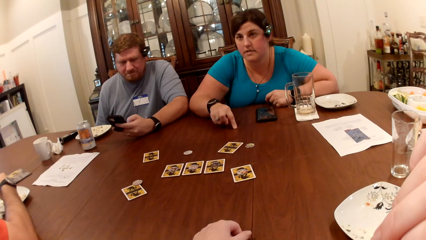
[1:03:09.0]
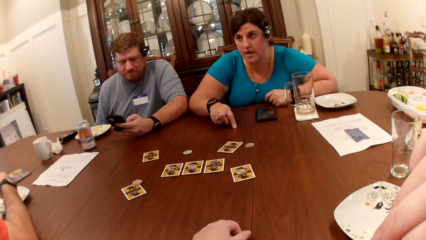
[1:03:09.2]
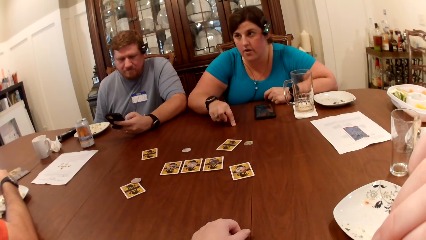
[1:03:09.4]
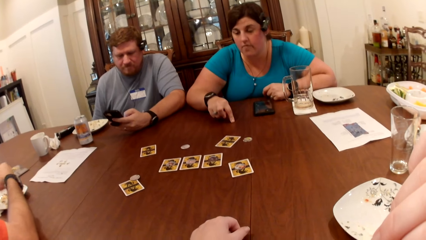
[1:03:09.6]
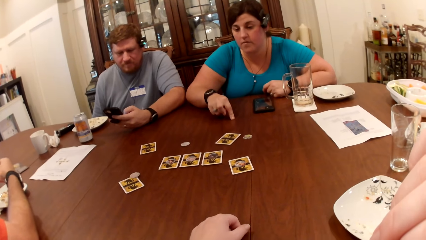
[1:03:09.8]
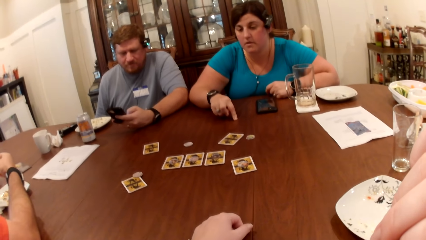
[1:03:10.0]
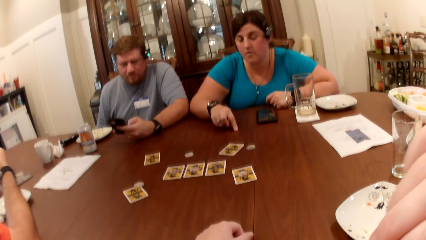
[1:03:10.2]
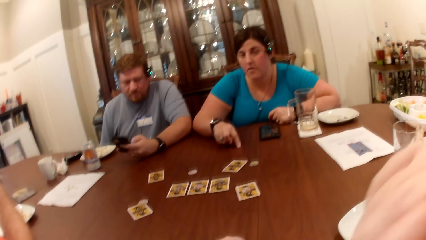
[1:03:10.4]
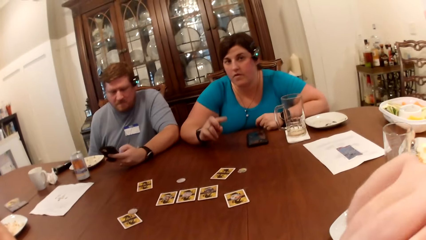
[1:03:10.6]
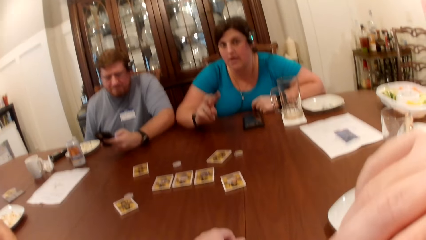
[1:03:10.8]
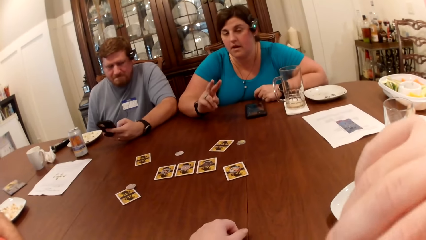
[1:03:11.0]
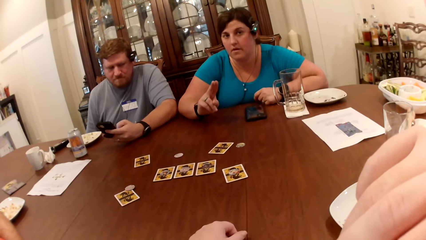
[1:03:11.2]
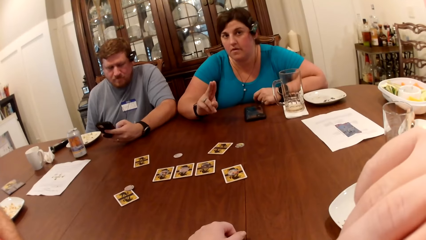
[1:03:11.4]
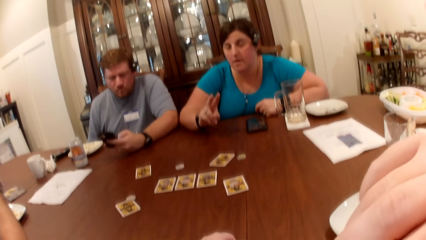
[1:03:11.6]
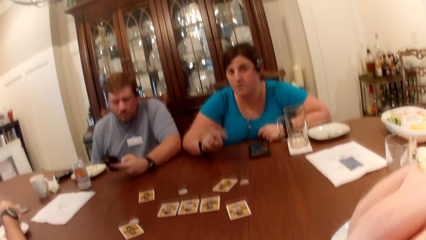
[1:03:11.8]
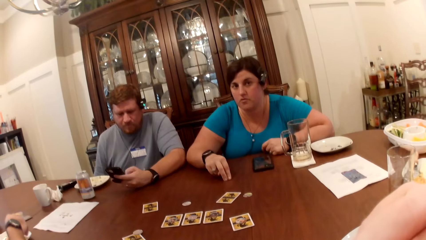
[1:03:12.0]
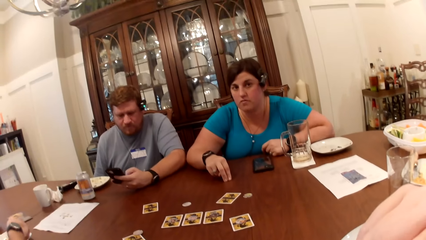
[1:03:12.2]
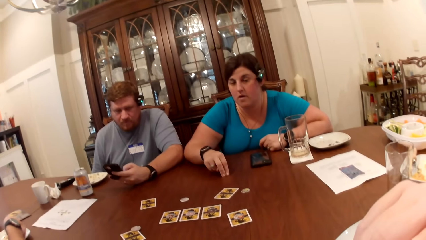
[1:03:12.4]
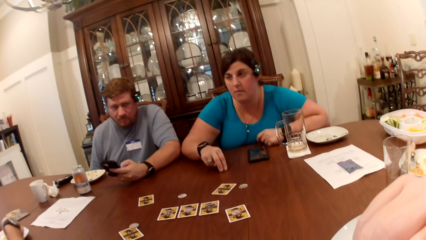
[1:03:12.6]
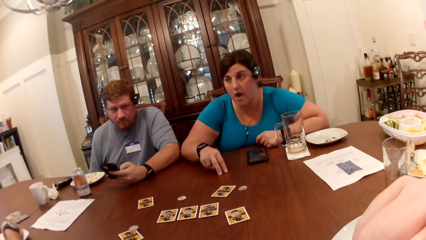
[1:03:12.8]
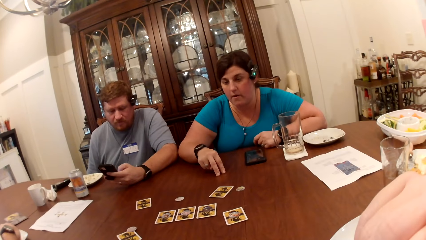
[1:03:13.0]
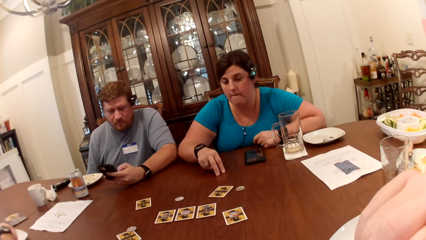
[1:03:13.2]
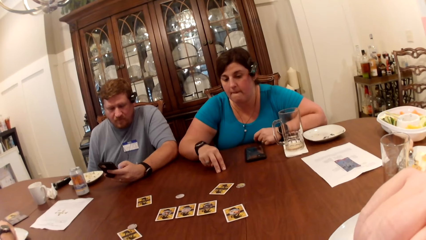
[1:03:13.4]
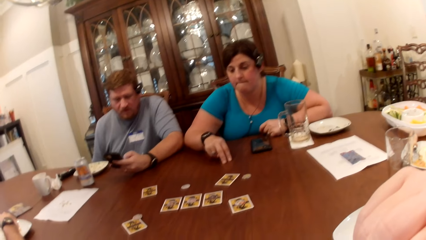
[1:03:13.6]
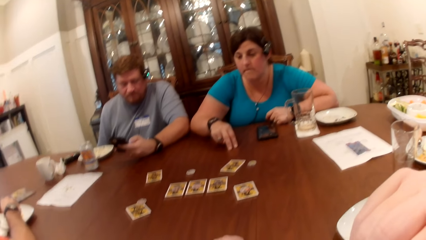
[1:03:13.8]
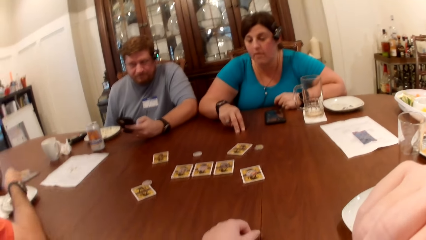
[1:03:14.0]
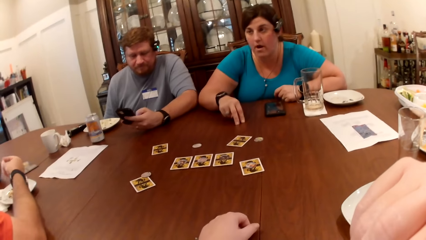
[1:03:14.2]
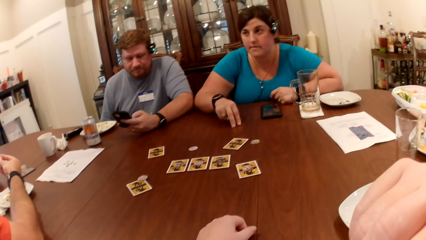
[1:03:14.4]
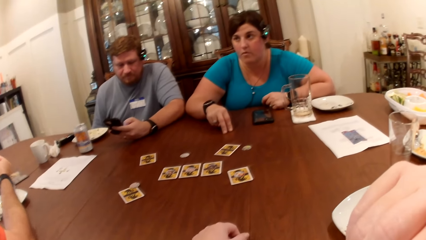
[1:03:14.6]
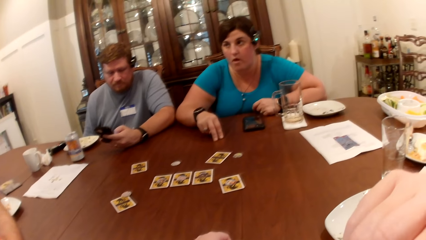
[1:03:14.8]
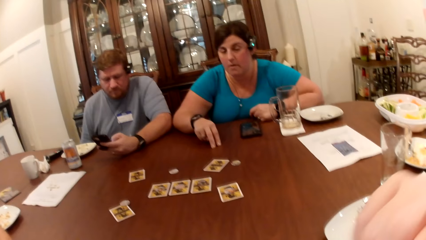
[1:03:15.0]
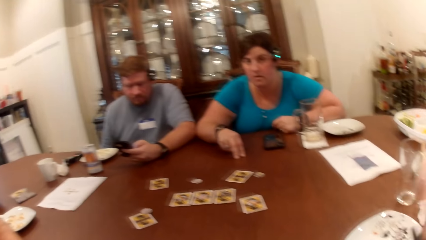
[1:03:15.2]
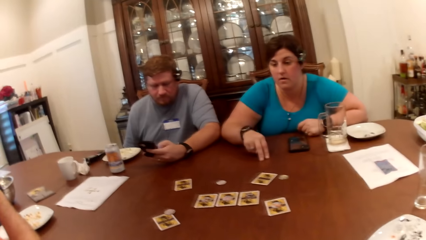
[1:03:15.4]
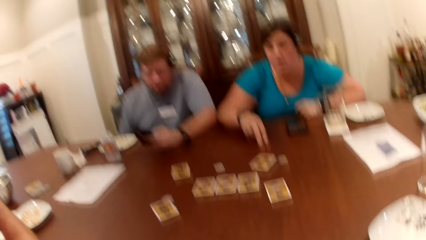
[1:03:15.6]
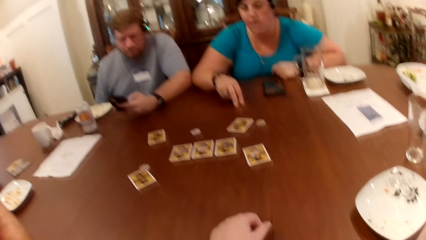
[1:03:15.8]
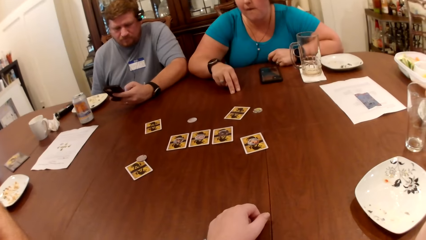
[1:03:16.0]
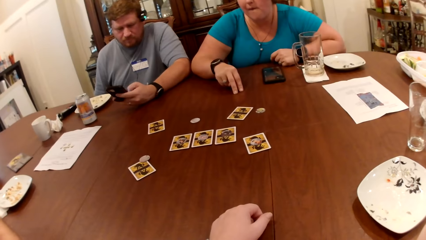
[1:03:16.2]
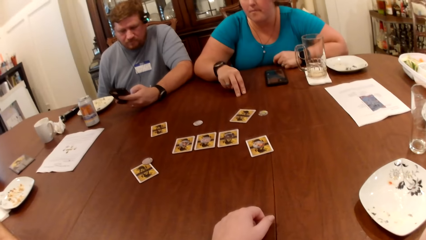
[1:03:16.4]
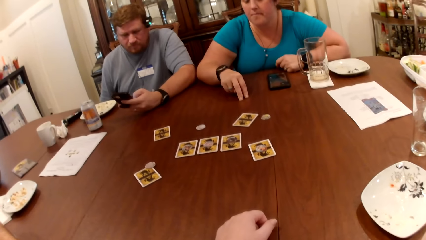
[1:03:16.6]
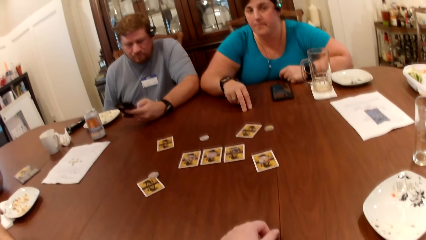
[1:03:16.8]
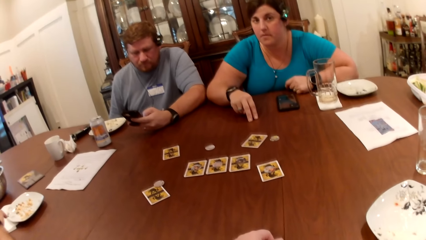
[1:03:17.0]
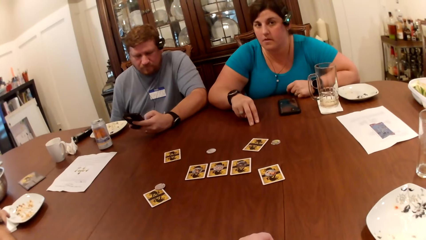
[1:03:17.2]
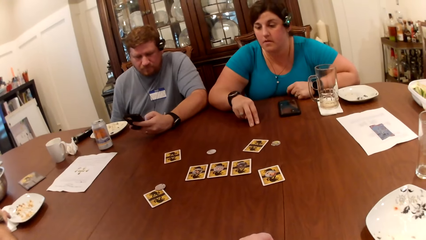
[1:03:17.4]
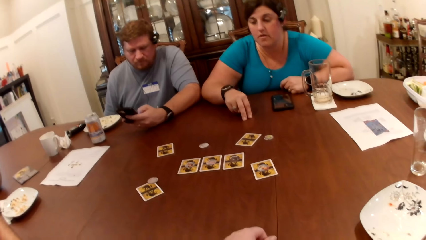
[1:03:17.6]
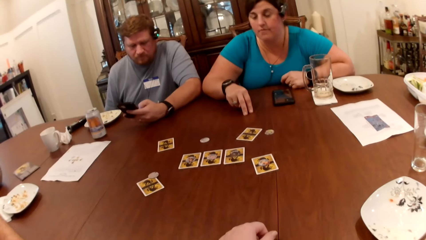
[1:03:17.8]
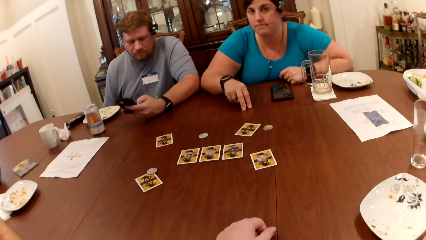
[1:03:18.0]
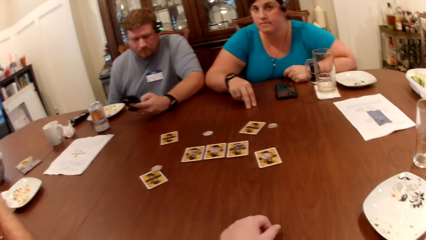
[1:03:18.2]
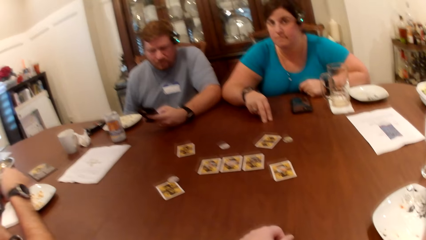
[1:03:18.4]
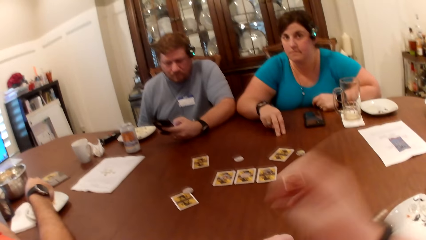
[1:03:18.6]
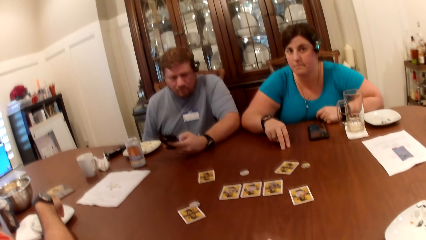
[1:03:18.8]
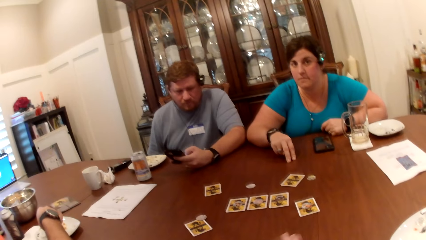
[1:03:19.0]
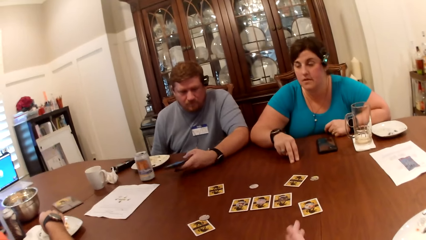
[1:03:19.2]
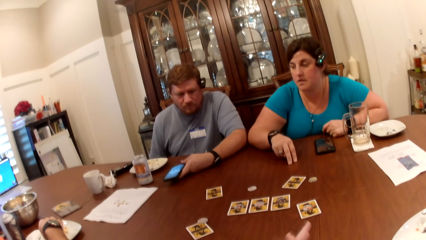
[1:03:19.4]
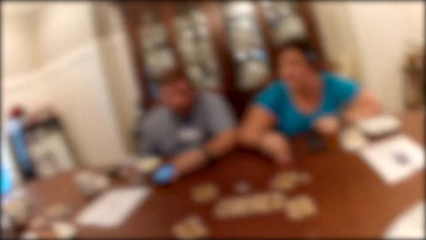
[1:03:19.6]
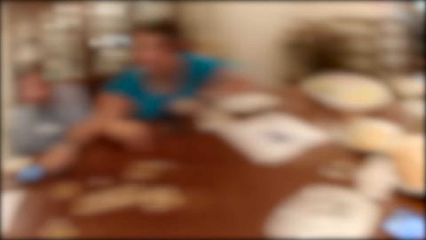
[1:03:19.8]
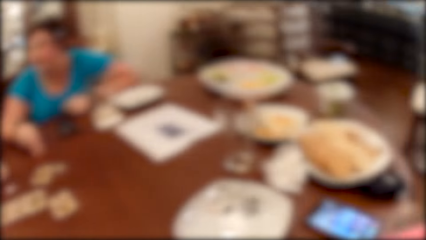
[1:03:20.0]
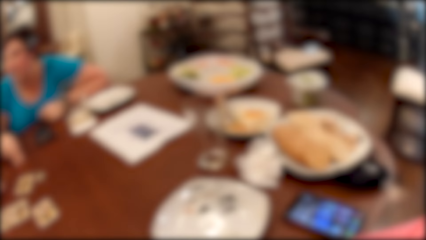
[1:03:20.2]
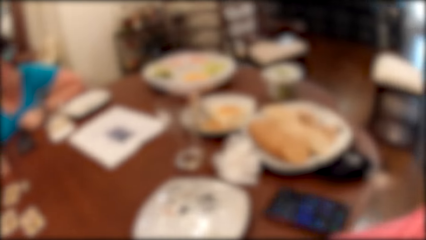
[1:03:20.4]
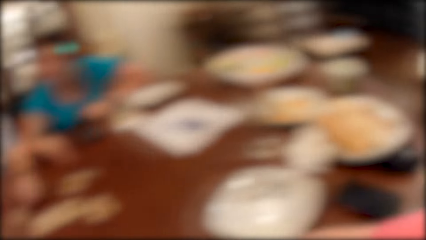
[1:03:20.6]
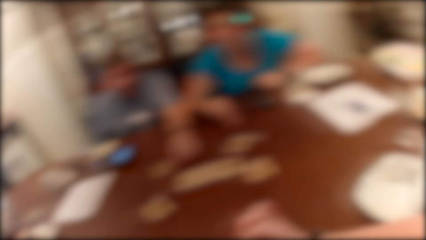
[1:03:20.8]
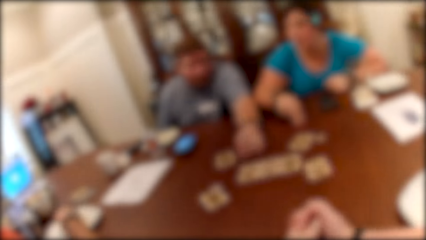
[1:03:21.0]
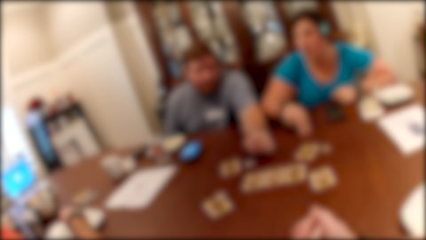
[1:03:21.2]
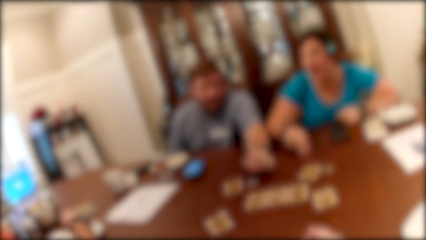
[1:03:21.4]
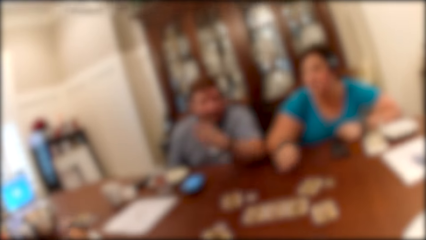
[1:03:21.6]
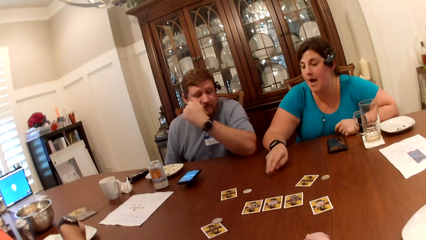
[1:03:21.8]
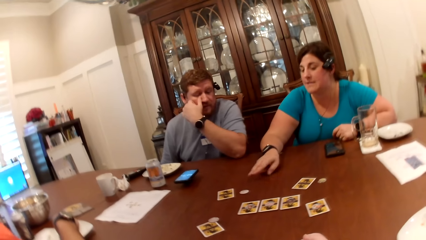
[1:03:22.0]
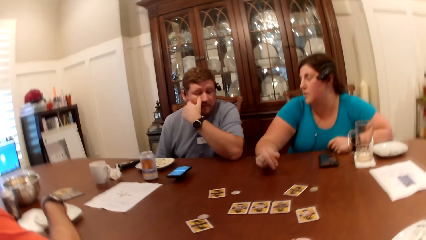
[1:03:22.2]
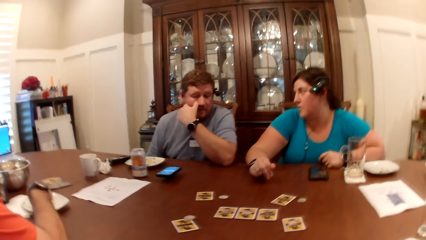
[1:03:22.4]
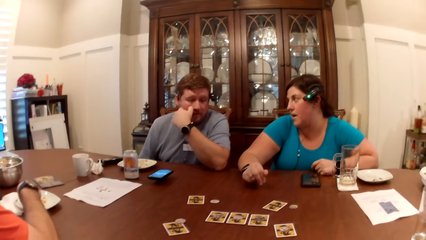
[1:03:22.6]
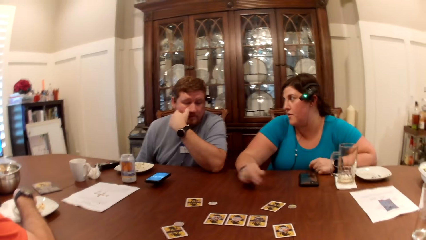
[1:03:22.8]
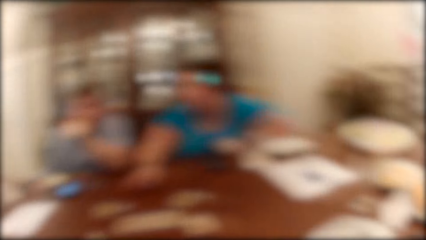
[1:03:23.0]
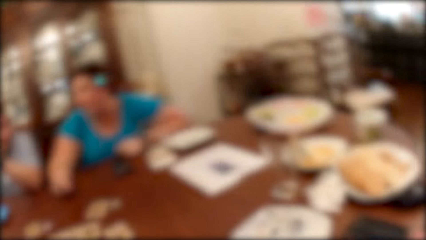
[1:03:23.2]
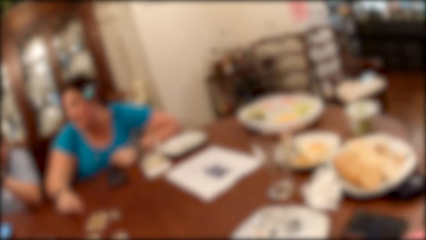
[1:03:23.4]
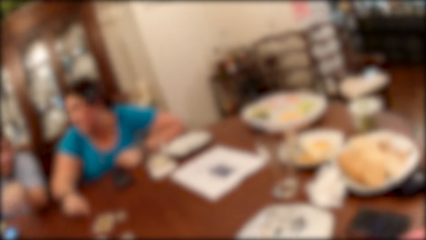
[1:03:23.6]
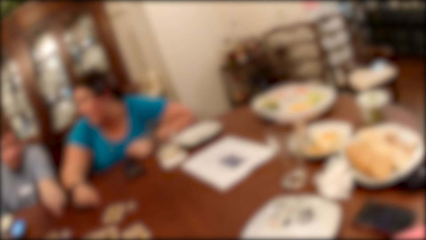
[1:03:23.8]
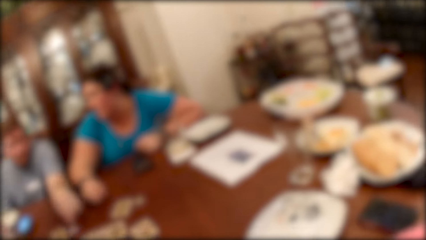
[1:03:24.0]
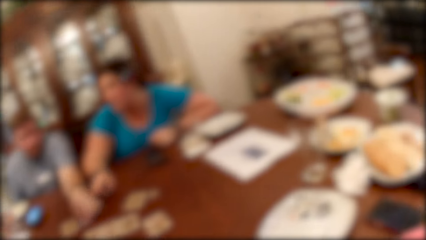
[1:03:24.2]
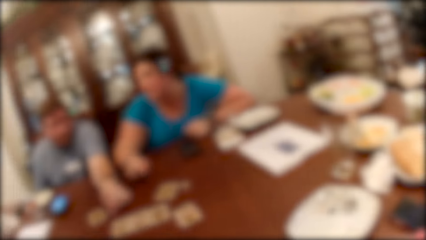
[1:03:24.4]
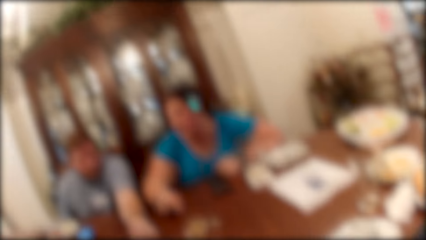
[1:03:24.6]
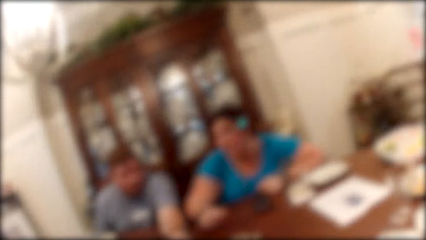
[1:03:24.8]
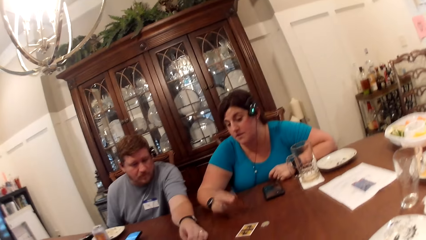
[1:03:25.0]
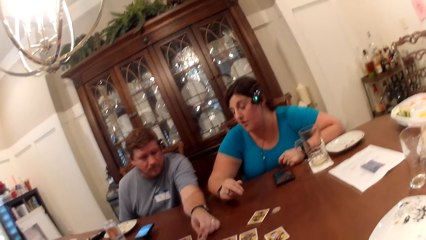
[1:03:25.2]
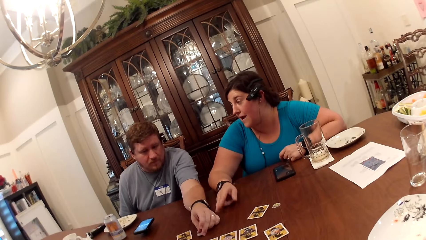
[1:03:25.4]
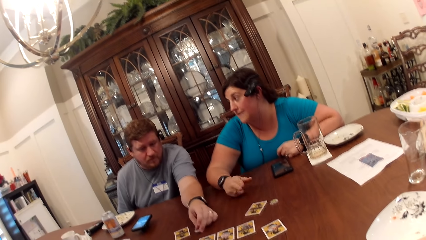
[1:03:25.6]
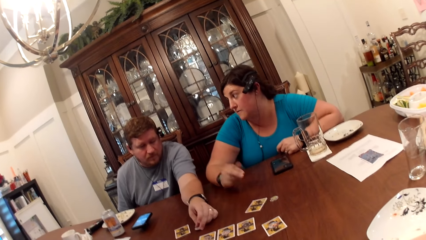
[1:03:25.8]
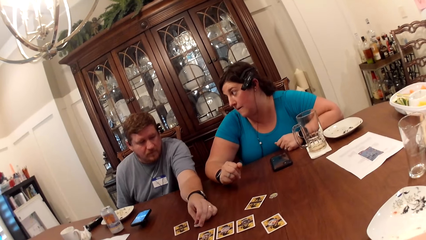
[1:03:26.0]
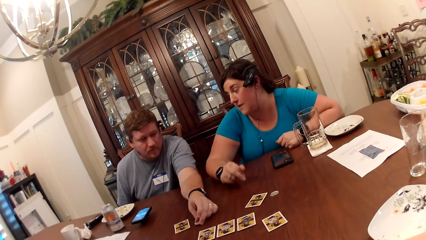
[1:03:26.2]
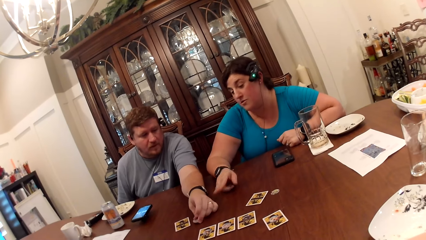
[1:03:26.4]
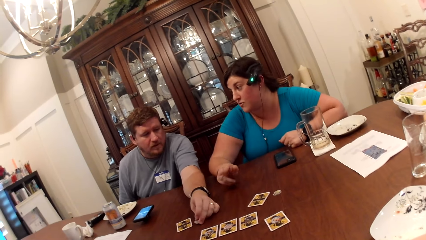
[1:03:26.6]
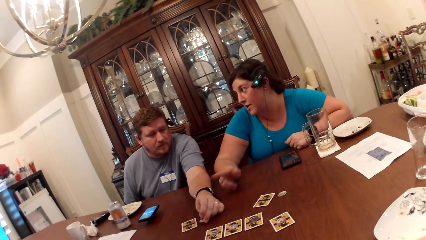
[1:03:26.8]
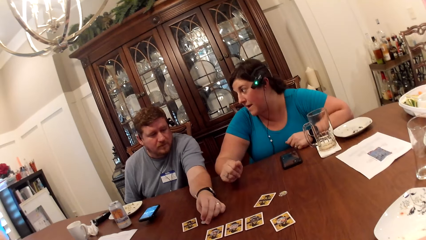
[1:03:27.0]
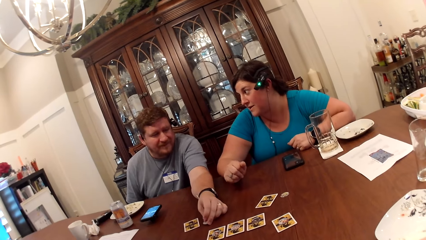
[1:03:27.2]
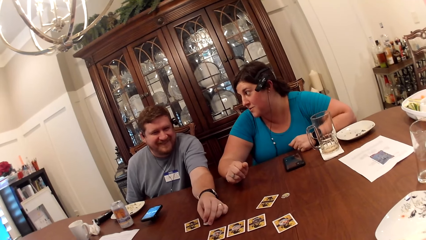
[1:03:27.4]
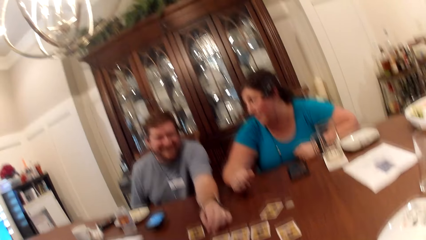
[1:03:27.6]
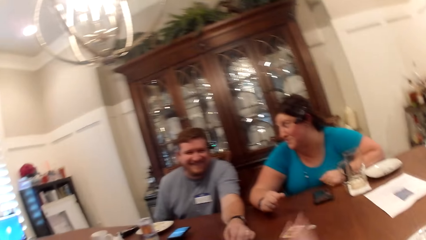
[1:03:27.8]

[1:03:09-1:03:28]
The camera wearer converses with a woman. A man picks food from a plate on the table with his right hand. Another man places the phone in his left hand on the table. The other man converses with the woman and holds a chip on the table with his left hand.
